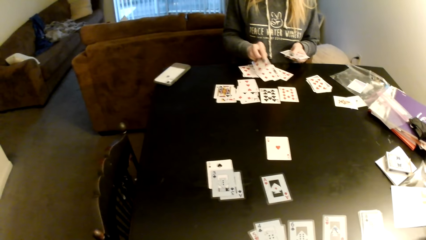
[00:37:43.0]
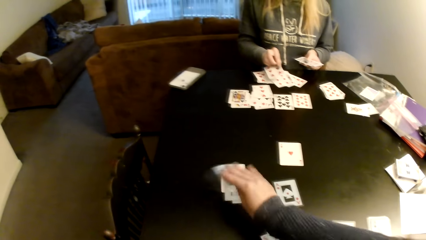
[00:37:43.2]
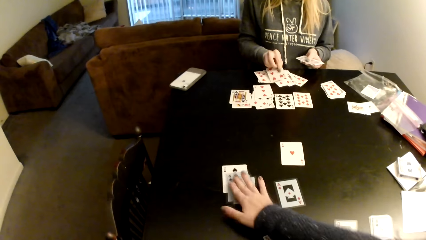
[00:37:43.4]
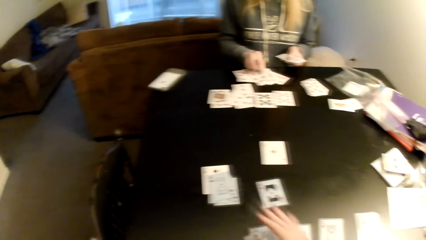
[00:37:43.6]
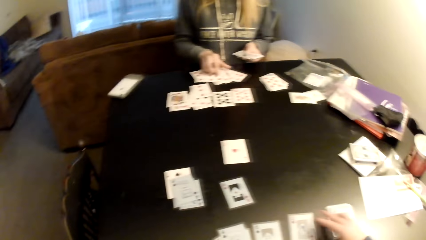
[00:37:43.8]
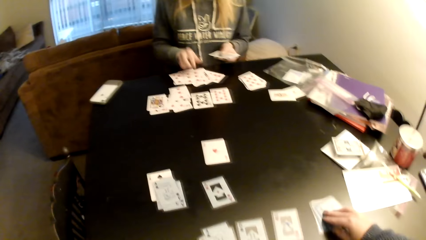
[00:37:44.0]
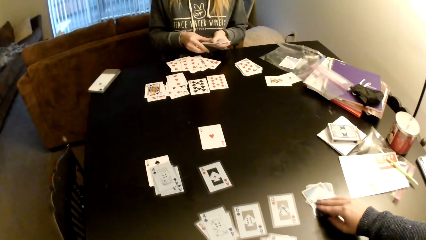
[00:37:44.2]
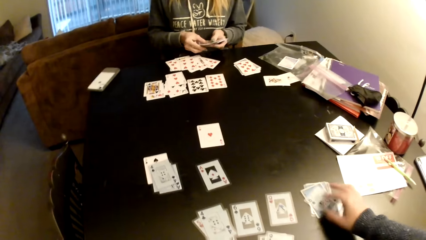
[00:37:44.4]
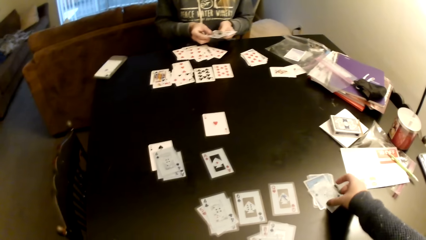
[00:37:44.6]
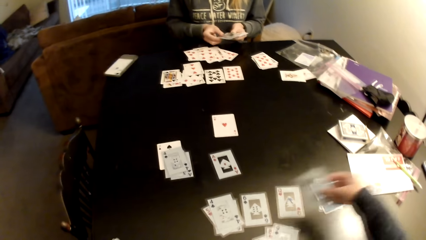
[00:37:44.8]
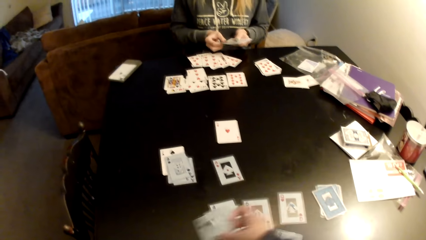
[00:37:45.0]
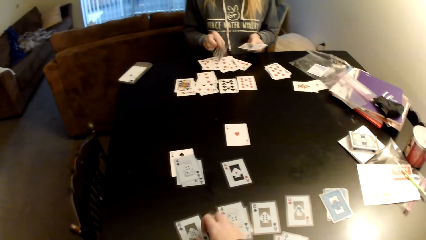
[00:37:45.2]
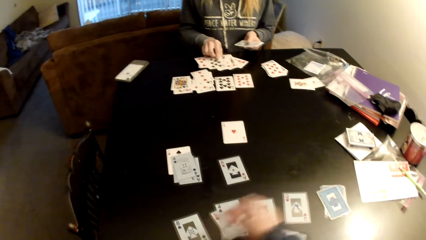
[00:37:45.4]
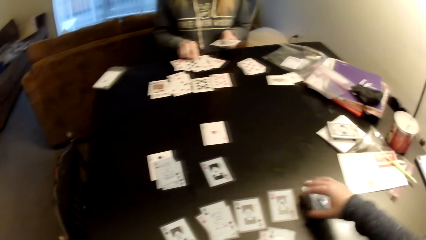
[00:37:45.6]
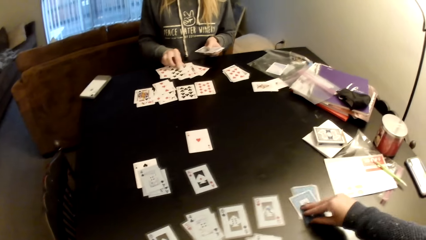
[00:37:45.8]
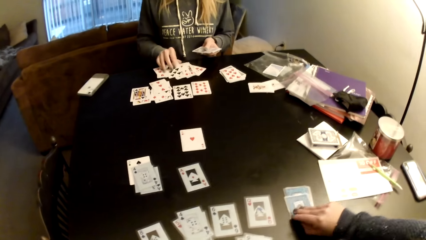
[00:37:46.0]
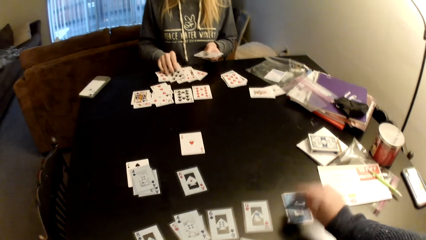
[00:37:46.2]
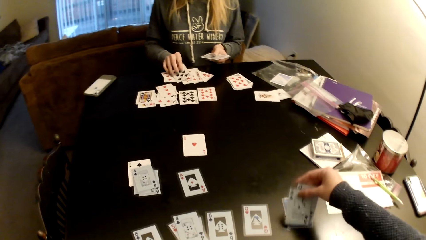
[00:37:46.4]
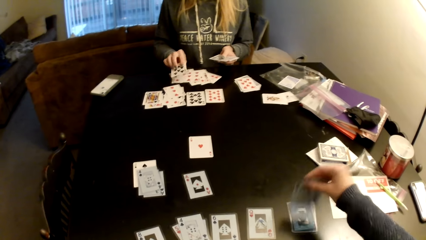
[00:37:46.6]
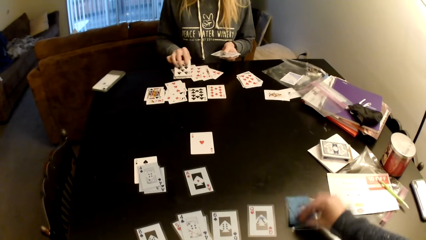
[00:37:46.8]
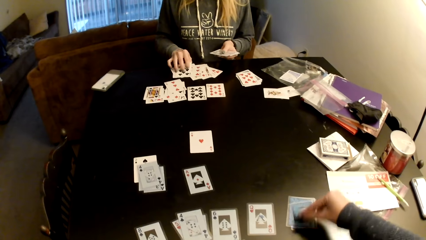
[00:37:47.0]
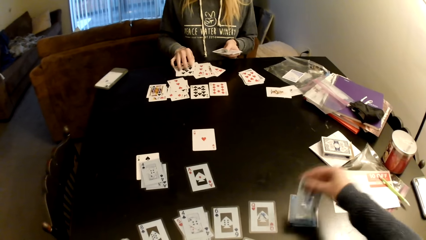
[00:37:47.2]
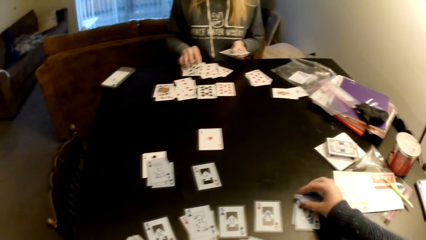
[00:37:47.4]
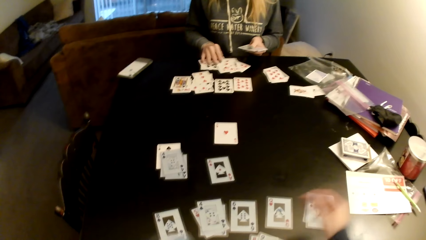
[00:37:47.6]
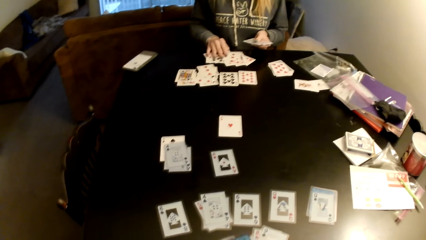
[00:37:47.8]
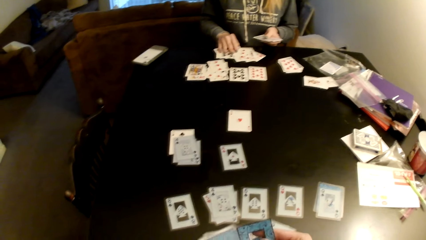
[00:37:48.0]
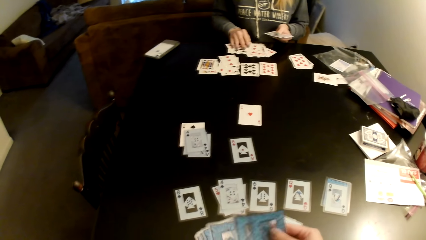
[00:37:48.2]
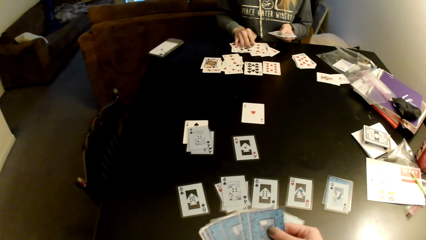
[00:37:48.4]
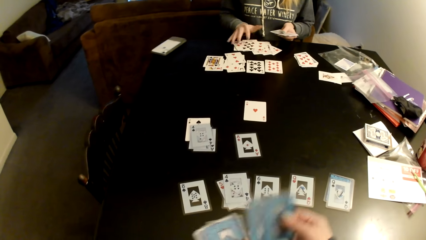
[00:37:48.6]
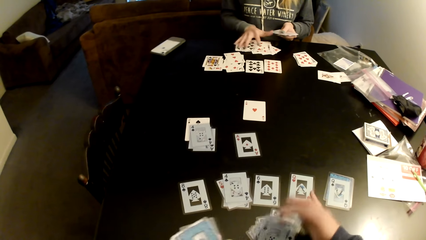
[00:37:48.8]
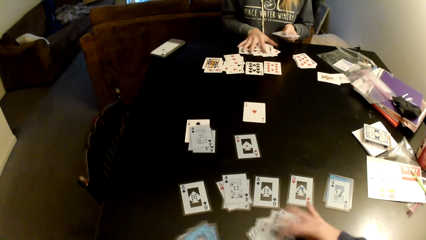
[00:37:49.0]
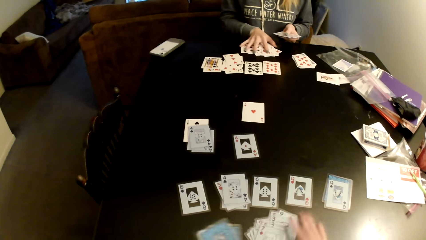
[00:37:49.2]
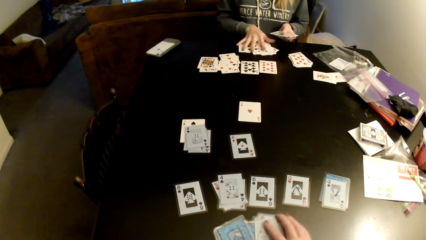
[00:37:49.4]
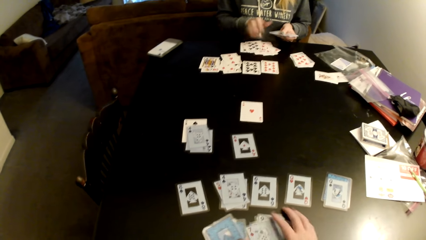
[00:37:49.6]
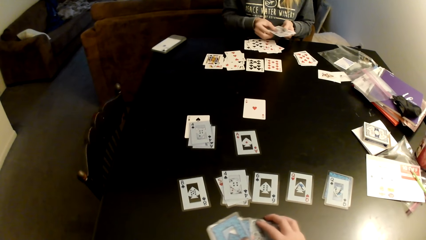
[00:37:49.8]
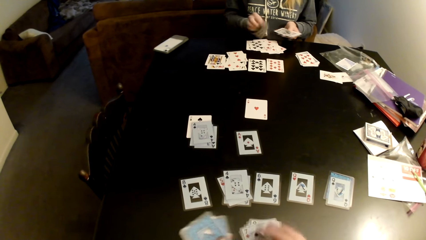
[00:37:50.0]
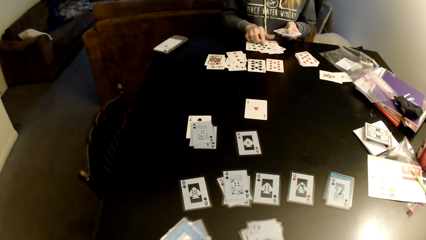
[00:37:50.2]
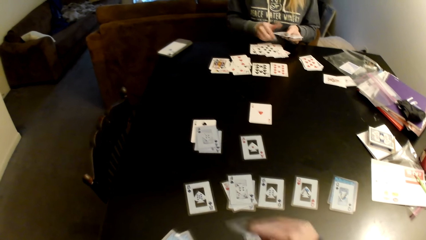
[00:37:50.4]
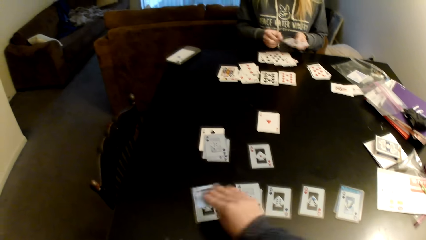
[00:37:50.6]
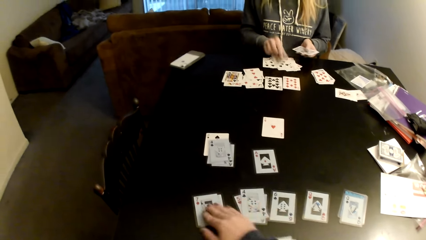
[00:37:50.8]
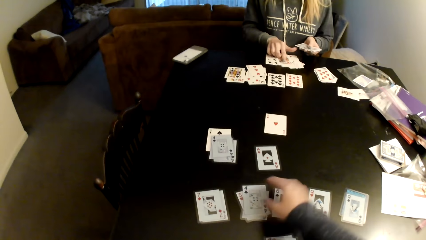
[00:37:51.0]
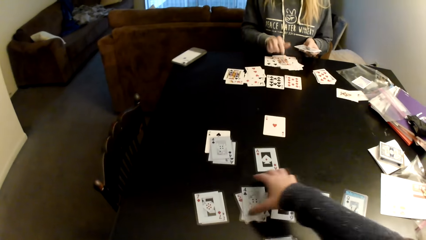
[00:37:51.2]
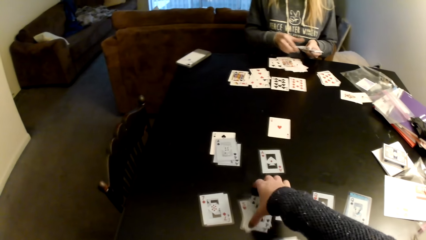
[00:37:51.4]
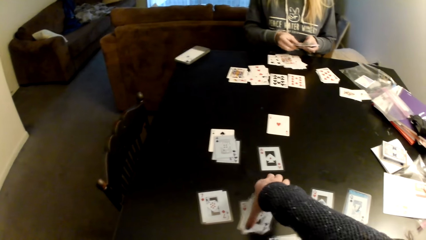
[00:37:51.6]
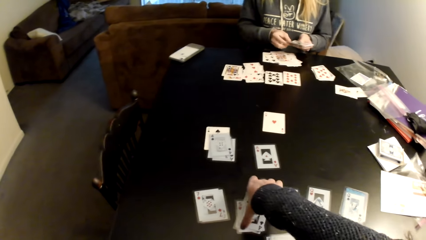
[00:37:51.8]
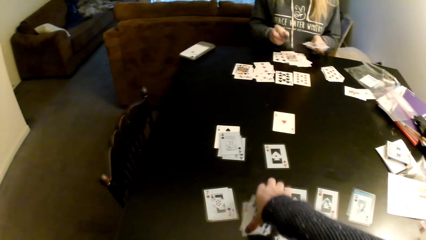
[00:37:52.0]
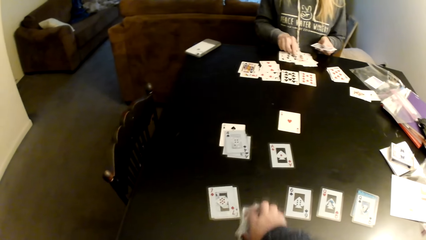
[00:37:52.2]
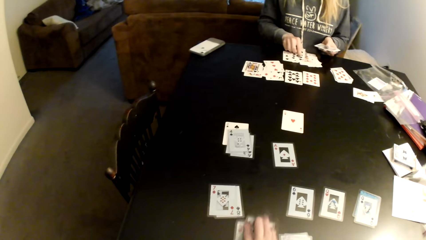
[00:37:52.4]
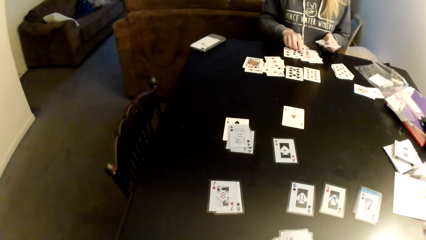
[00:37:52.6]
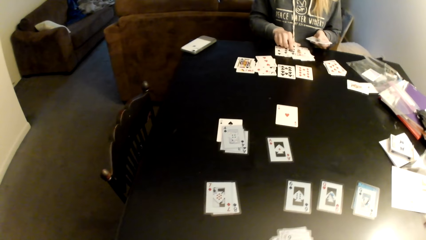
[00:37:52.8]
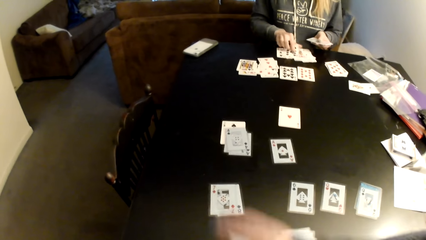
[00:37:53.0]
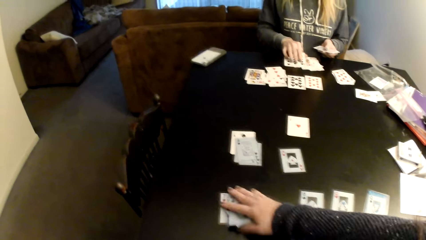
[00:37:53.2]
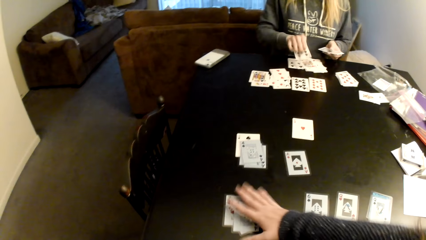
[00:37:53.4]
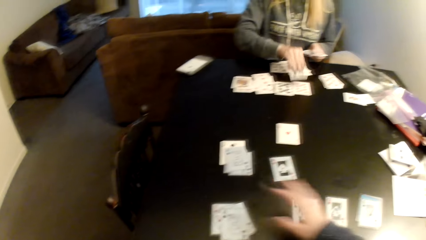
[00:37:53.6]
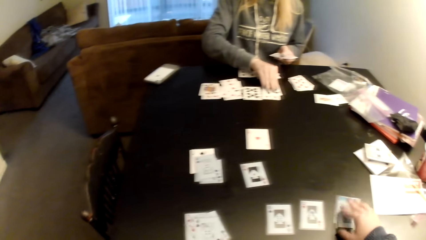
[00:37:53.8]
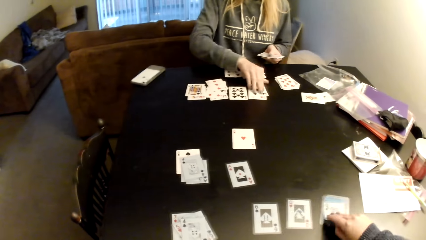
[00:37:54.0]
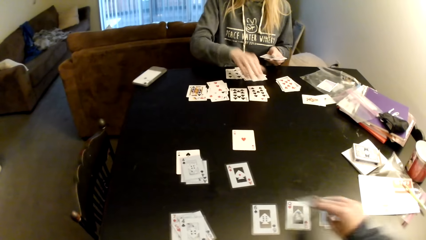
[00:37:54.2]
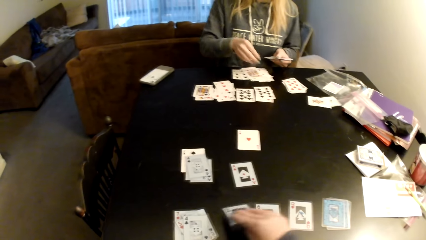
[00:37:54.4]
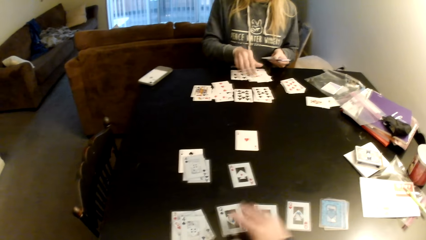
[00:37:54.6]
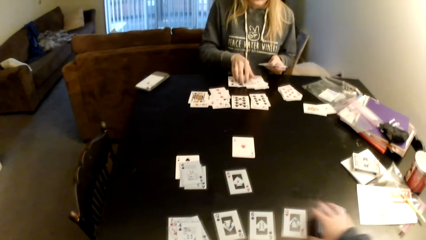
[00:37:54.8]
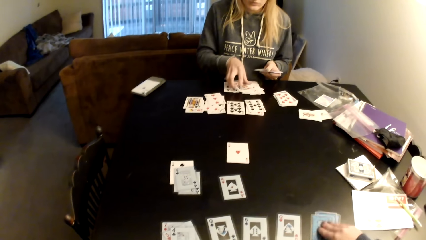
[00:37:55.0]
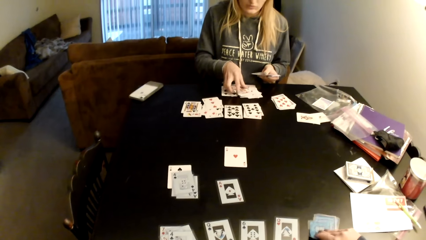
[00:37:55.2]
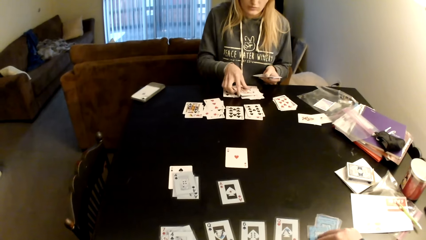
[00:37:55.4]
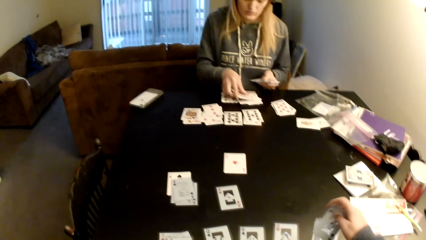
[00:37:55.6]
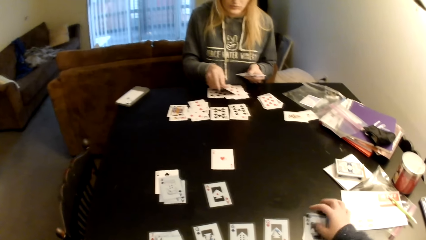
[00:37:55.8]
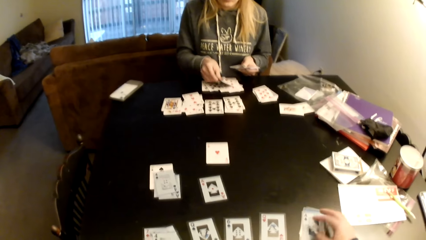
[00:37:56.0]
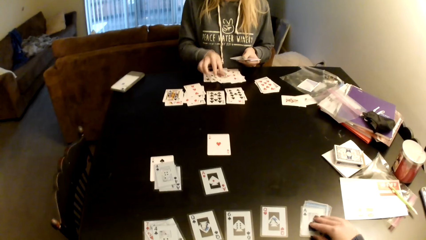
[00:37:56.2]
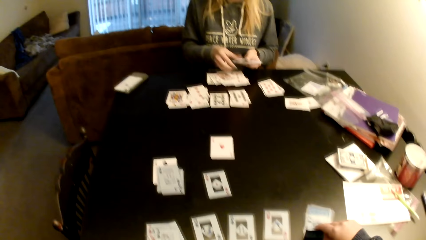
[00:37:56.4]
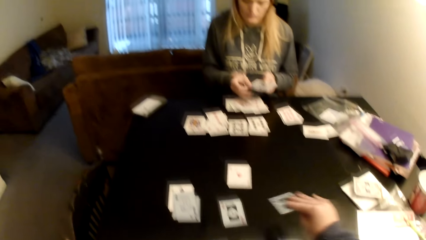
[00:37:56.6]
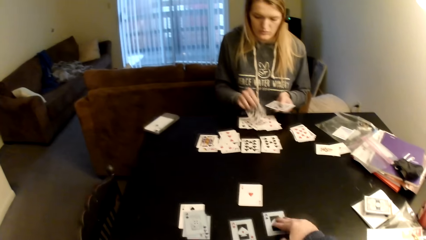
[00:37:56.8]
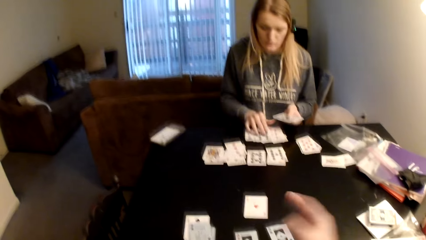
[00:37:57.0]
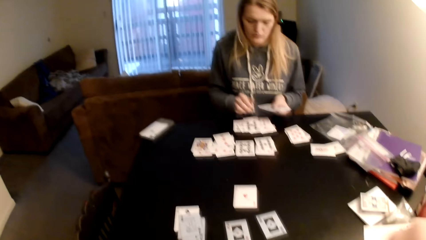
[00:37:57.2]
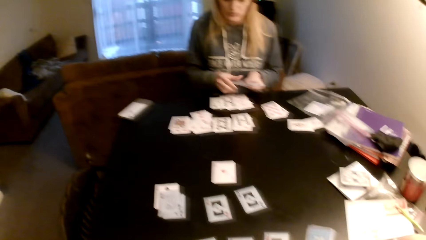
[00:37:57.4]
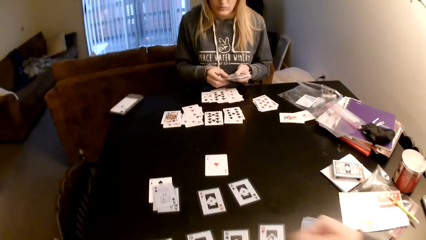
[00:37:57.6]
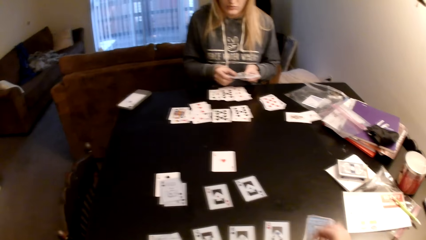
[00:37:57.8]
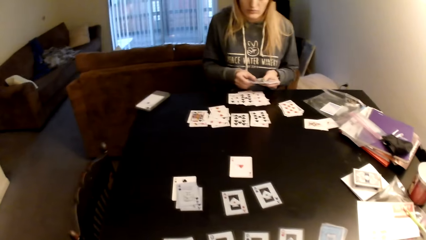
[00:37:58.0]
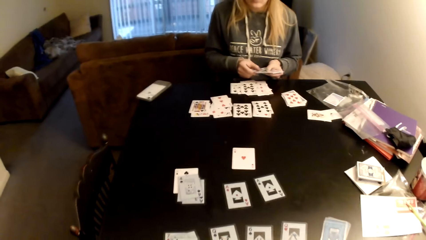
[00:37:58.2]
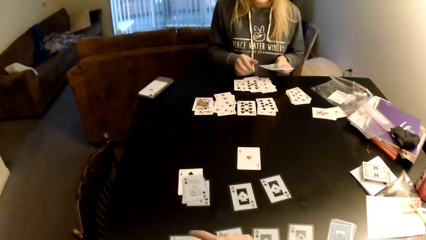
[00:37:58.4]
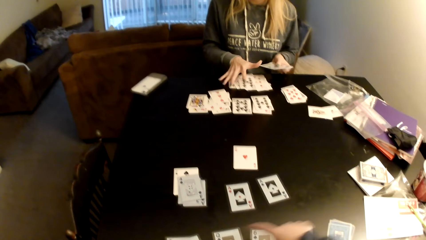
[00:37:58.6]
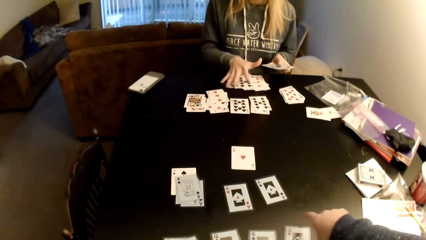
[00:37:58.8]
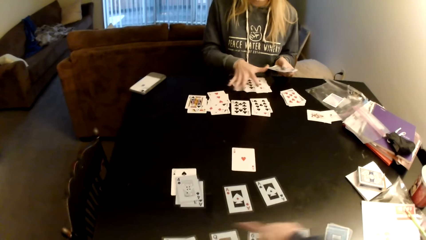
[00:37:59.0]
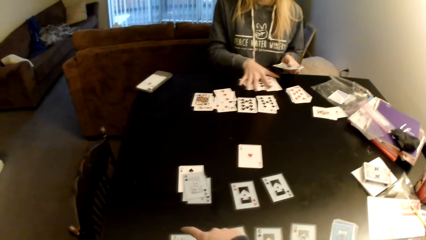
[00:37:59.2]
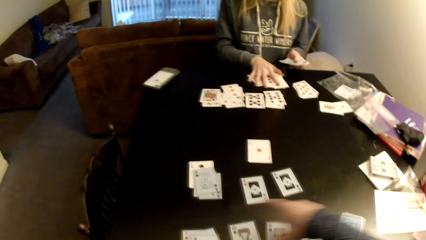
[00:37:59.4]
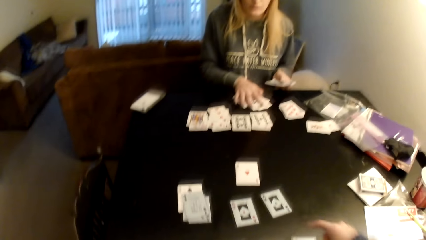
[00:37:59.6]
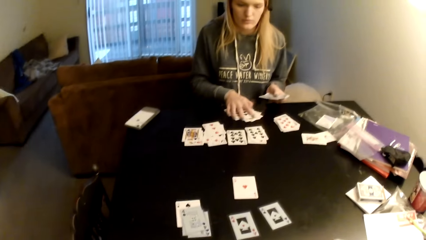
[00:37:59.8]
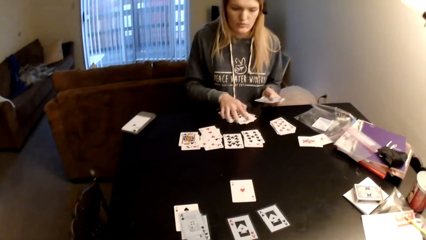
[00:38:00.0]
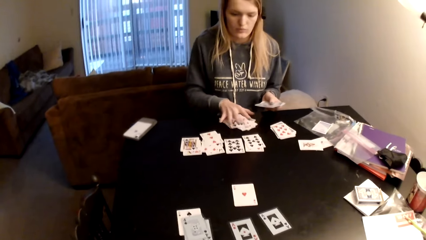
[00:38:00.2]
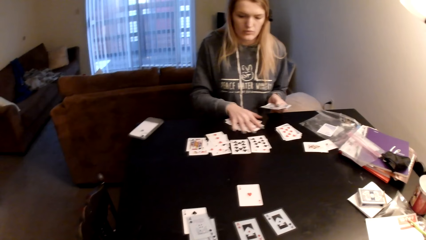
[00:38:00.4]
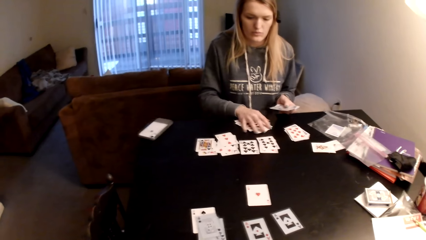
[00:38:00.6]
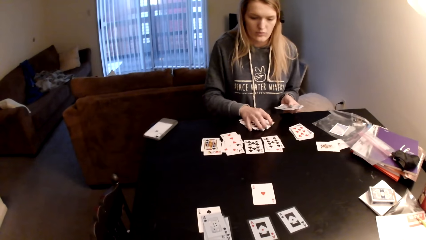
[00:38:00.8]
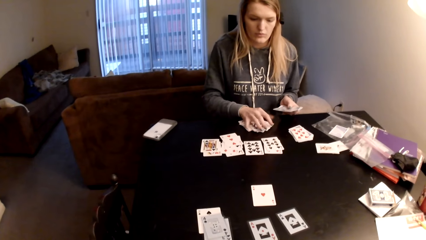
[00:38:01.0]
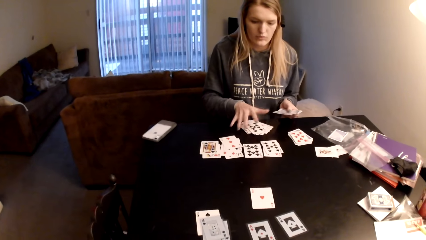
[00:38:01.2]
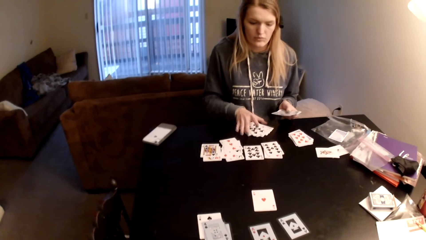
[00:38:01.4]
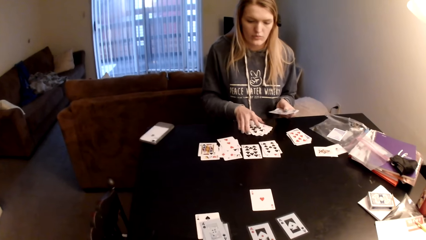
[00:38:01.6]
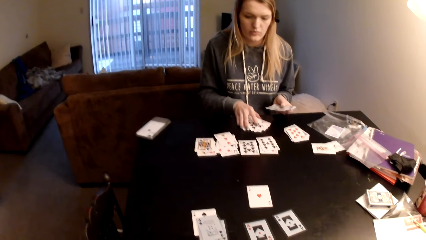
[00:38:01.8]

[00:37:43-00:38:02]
The camera wearer puts down cards on the table. She picks a card, moves the cards on the table, puts the card on the table, picks a card, flips the card, and puts the card on a card. A woman holds the cards and adjusts the cards on the table. The camera wearer distributes the cards on the table and pulls the cards together. The woman pulls the cards together. The camera wearer distributes the cards on the table. The woman distributes the cards on the table. The camera wearer moves the cards on the table, picks up cards, puts the cards on cards, and picks up a card. The woman puts down cards on the table. The camera wearer puts the cards on the table, picks up a card, flips the card, puts the card on a card, picks up a card, moves the cards on the table, and puts the card on the table. The woman holds the cards with both hands. The camera wearer gestures her hand. The woman pulls the cards together and adjusts the cards on the table. The camera wearer looks around a room.
